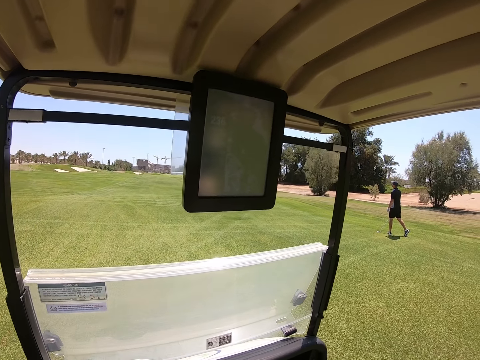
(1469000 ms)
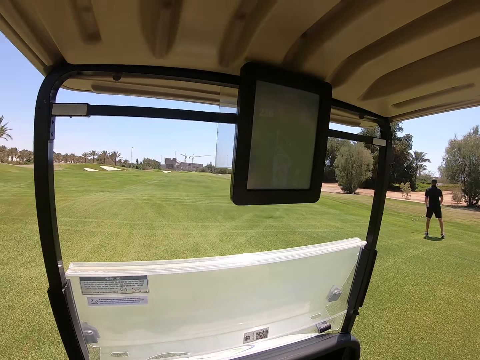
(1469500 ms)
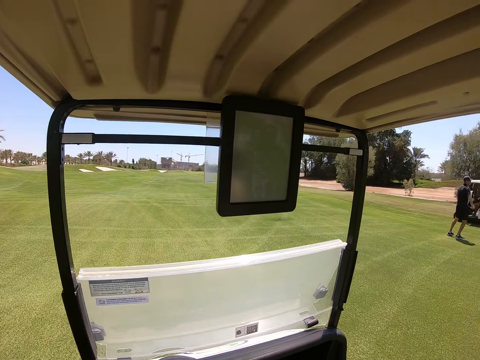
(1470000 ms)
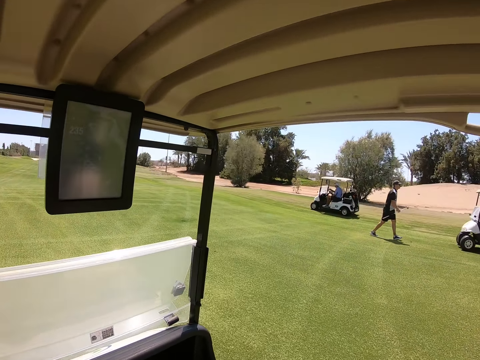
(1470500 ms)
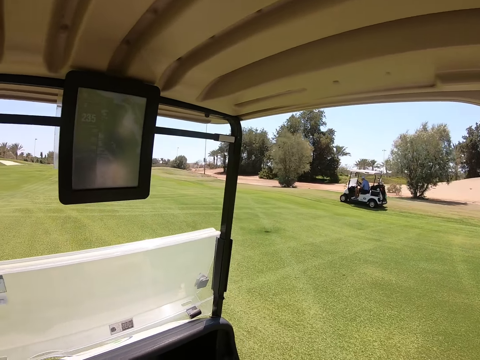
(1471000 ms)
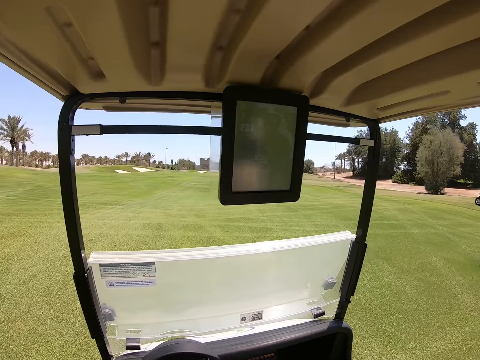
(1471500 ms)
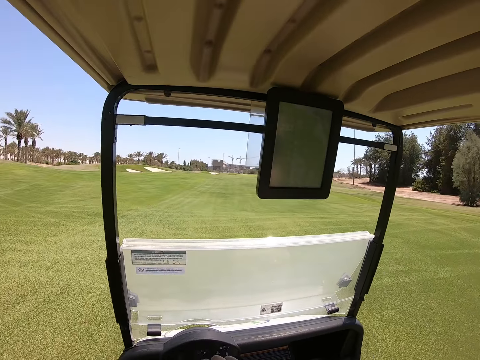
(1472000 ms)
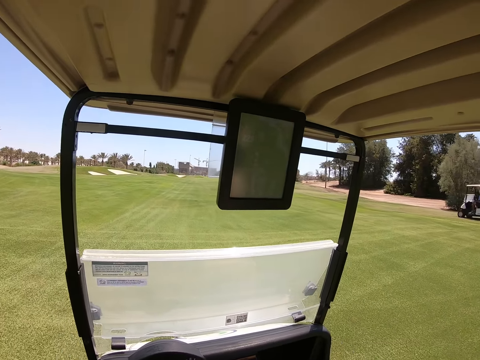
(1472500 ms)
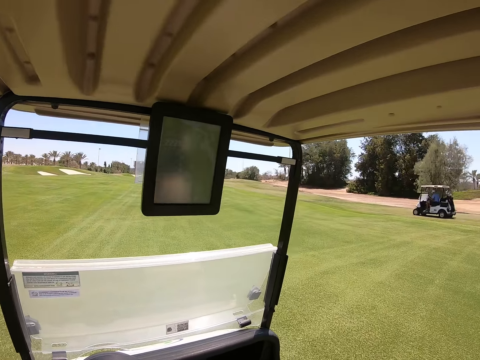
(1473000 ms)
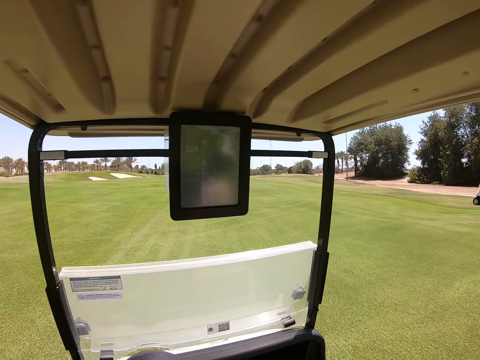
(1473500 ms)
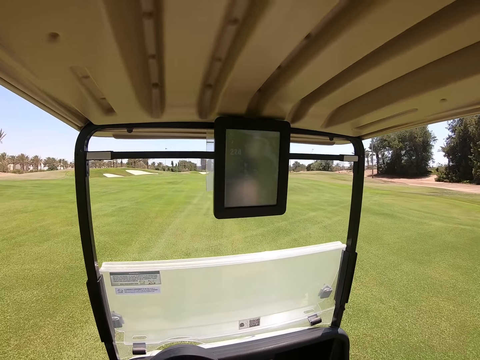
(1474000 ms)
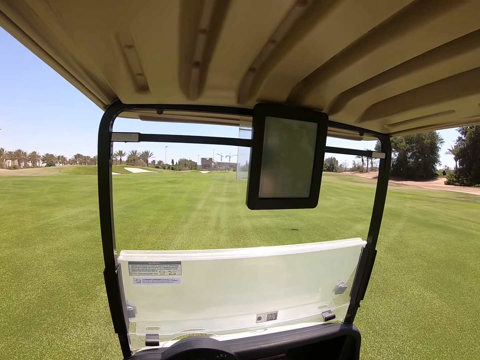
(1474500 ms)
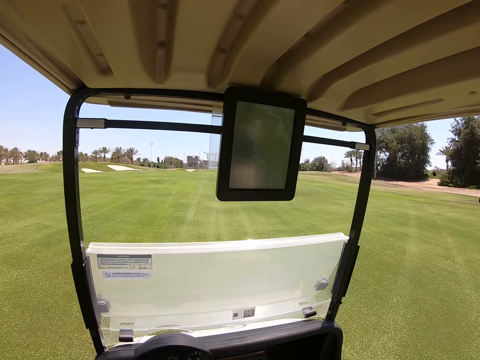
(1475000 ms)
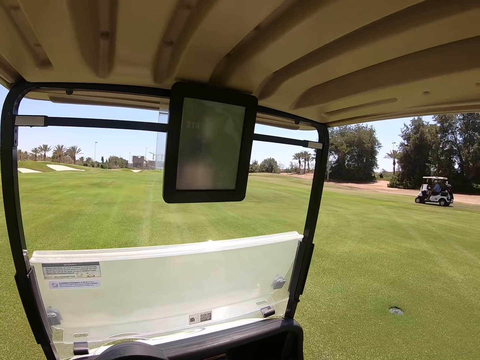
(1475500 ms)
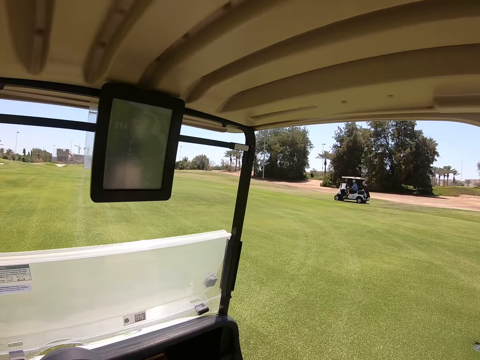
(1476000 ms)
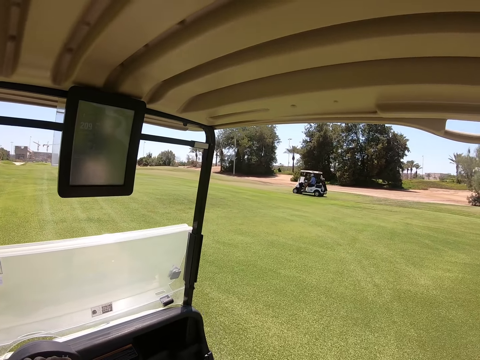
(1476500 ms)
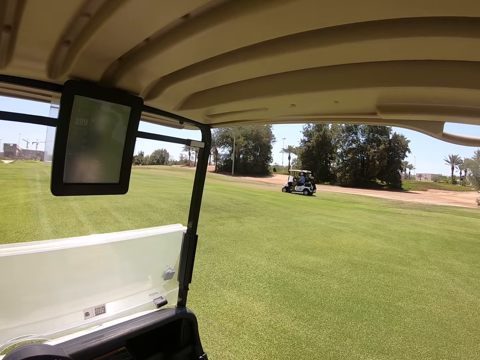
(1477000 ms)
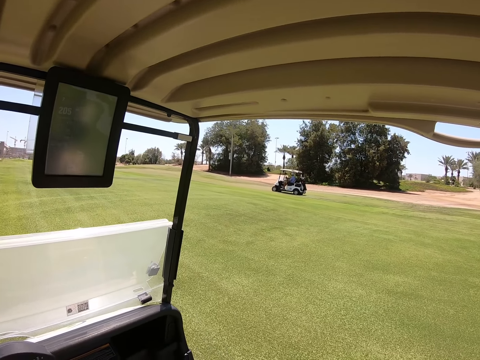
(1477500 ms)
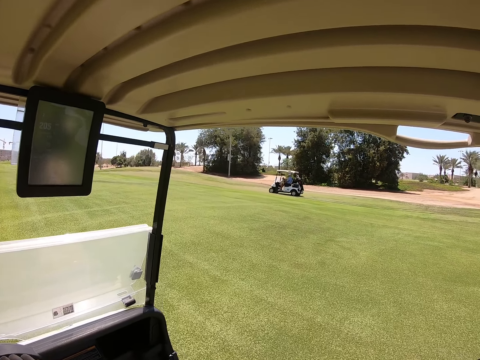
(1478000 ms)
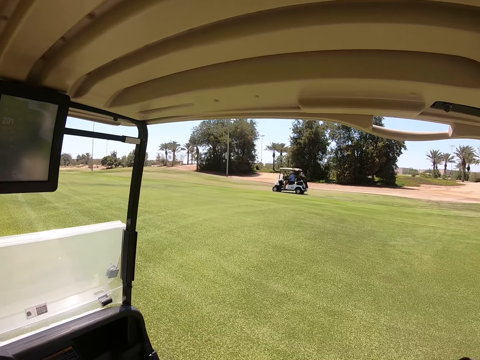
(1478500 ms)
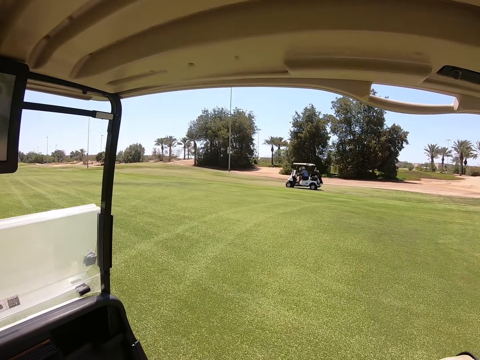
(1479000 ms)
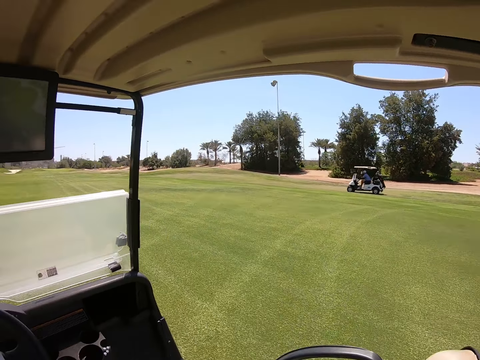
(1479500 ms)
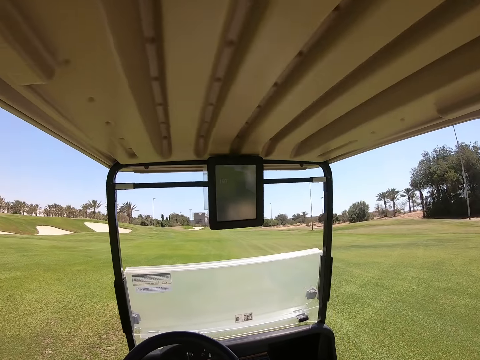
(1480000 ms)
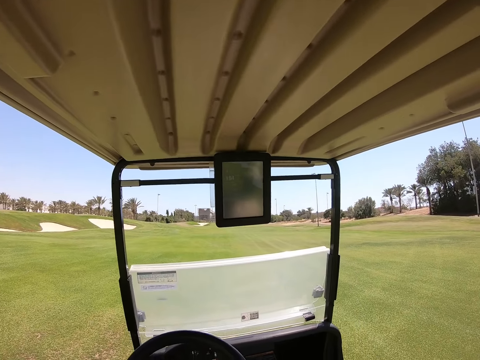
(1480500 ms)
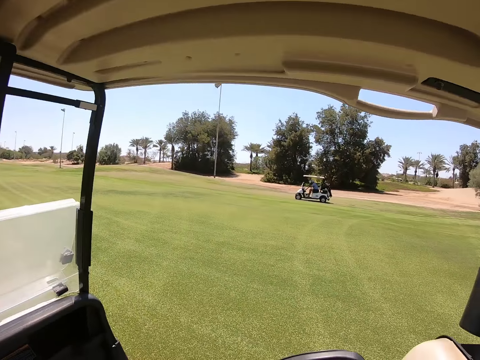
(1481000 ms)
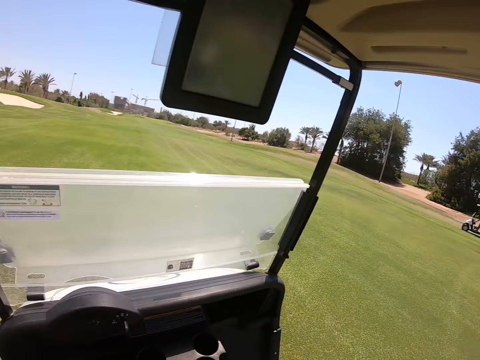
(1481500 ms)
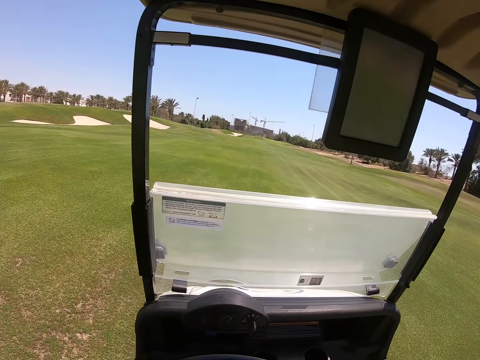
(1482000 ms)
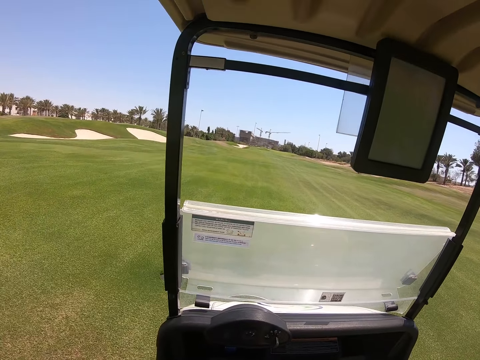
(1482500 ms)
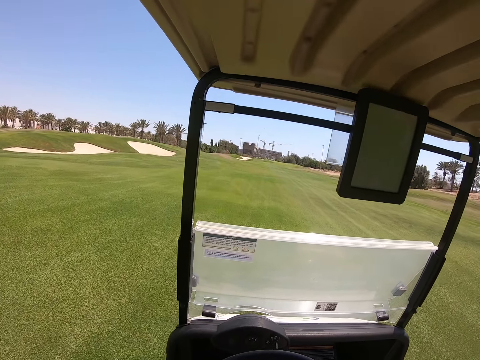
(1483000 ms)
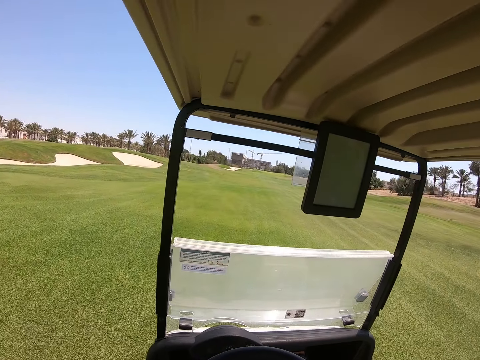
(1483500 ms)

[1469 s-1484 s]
The camera wearer drives a golf cart in the golf course.

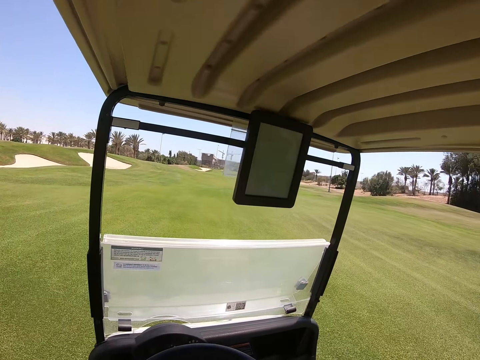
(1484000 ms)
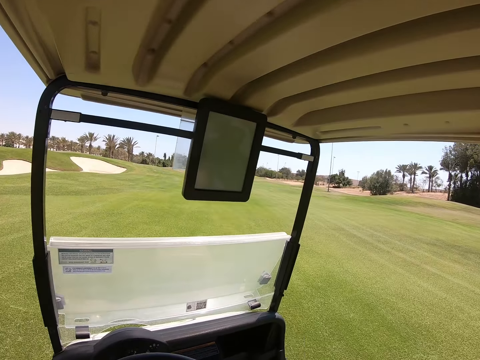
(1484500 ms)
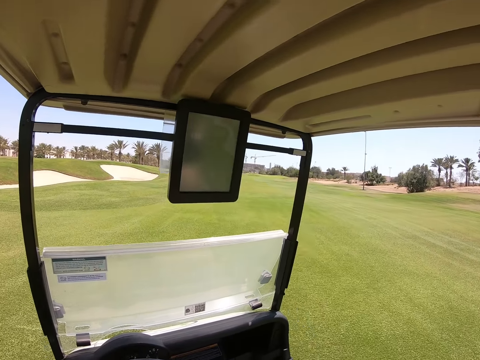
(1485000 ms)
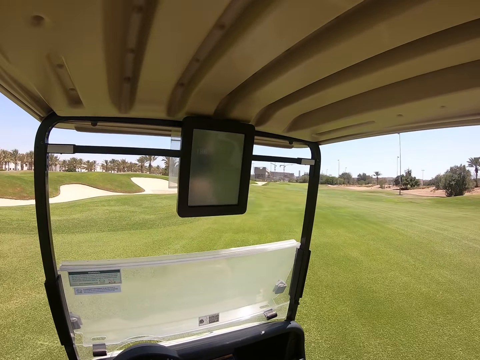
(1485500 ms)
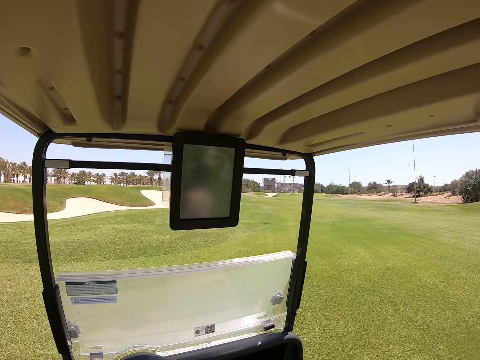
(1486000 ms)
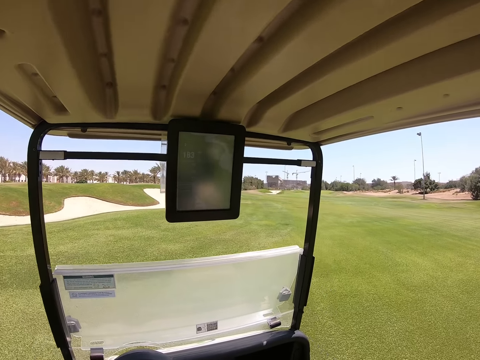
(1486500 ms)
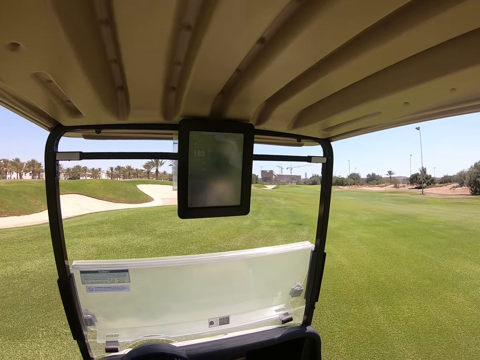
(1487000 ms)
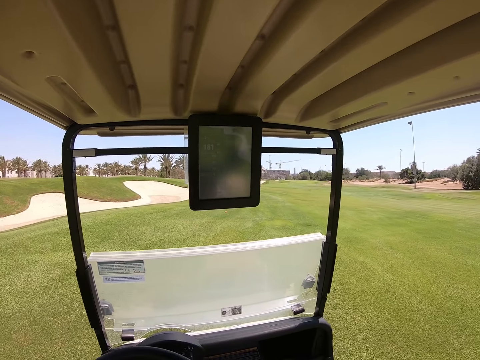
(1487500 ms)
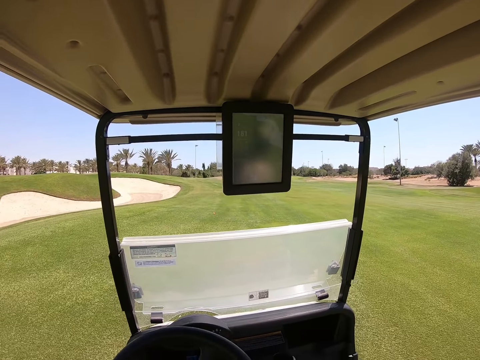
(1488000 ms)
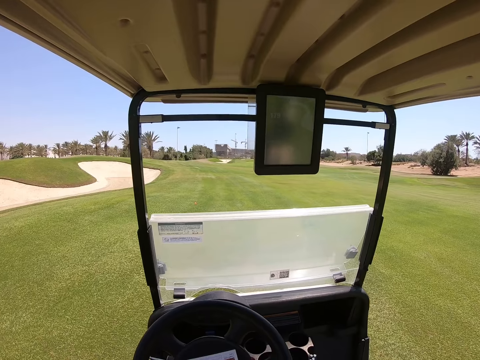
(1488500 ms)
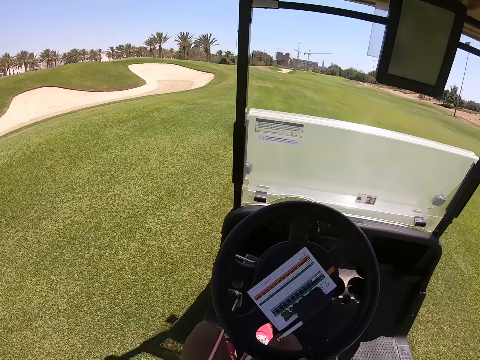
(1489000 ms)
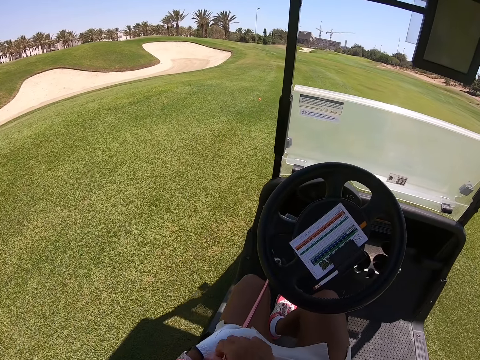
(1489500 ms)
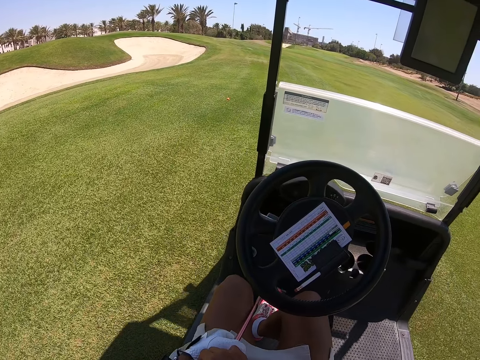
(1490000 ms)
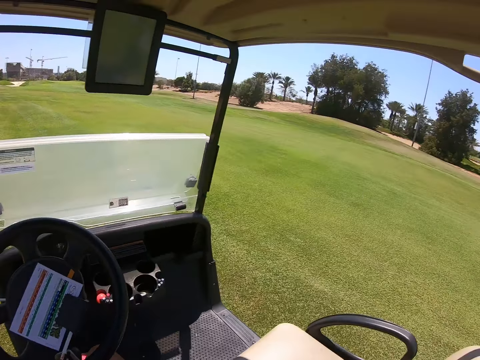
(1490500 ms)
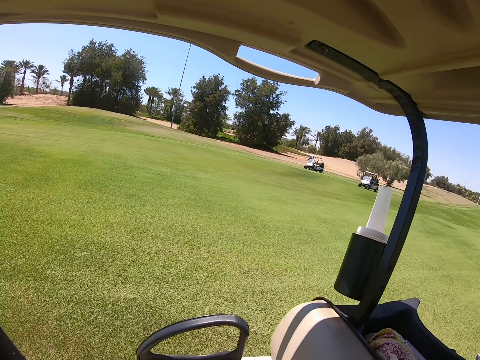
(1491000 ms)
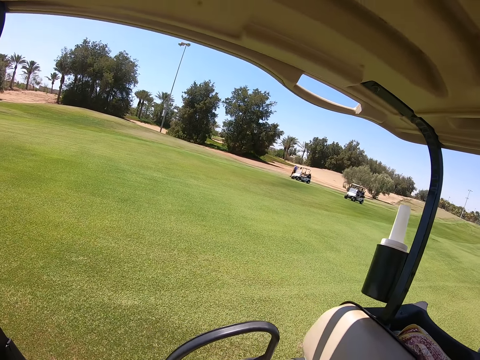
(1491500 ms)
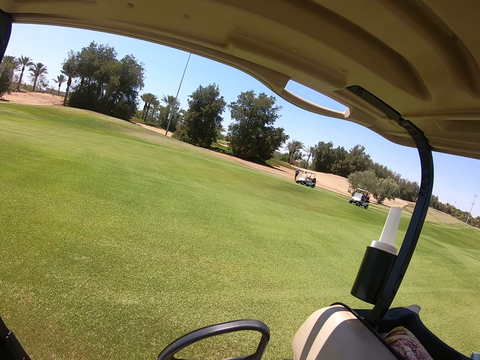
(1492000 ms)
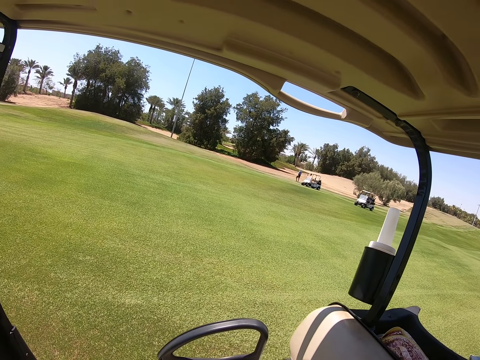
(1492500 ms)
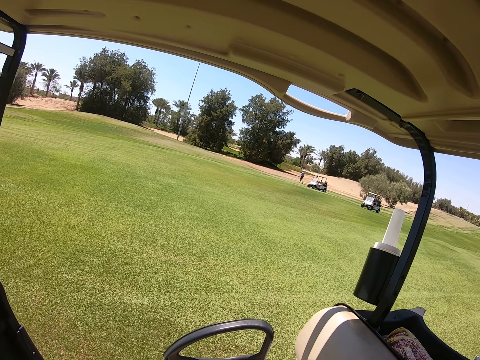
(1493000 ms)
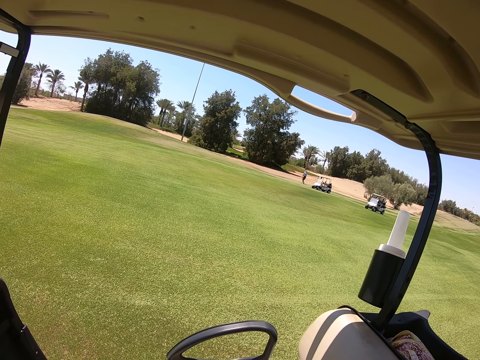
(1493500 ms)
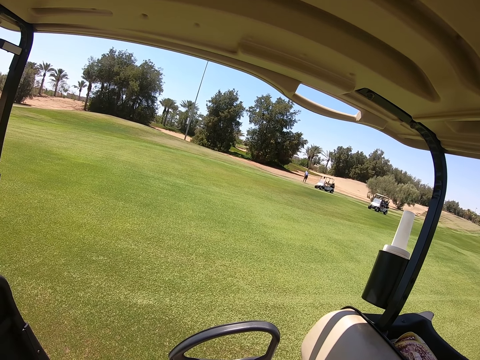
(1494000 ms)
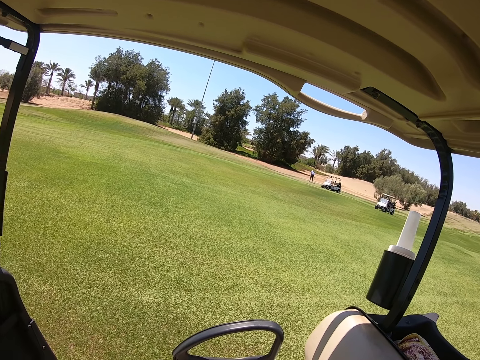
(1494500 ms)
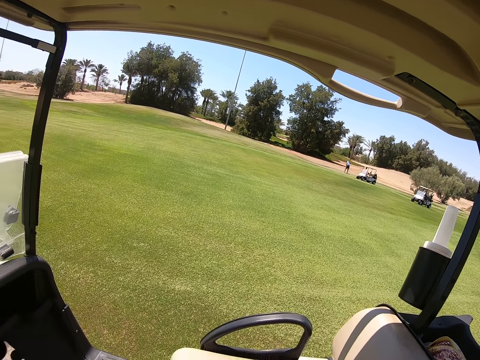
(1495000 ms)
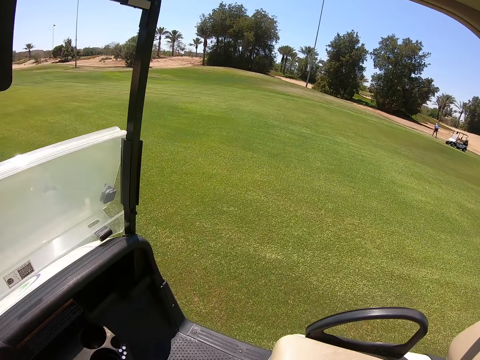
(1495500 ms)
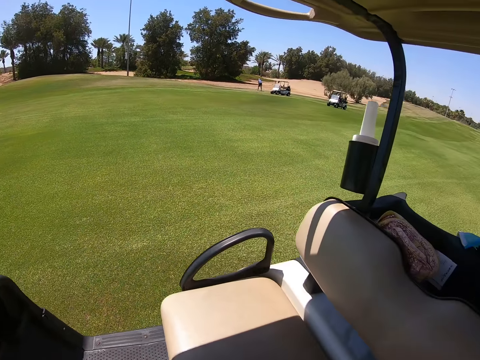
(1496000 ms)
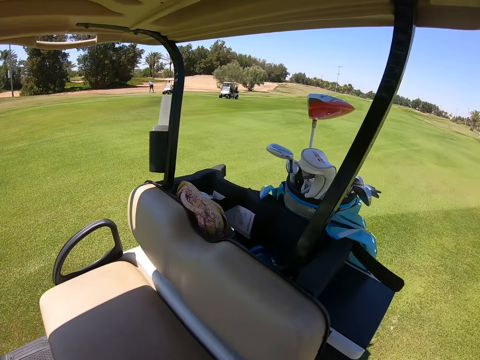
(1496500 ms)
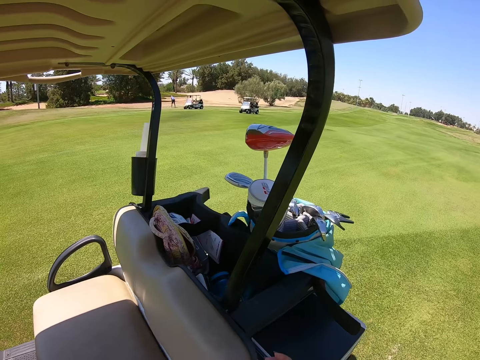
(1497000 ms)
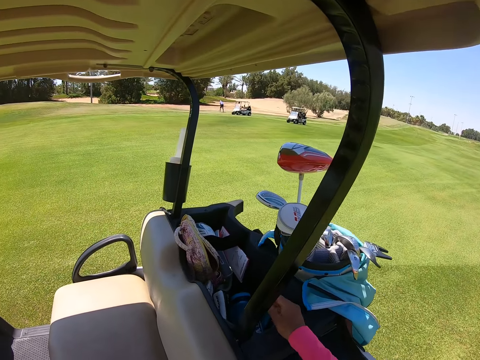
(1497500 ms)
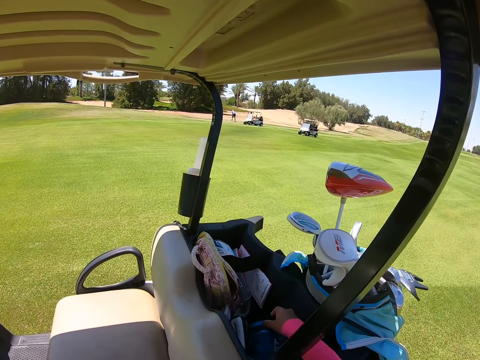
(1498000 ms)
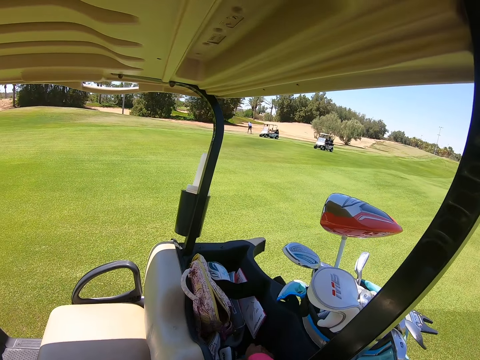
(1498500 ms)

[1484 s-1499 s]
The camera wearer makes a glove. They stop driving. They walk.
